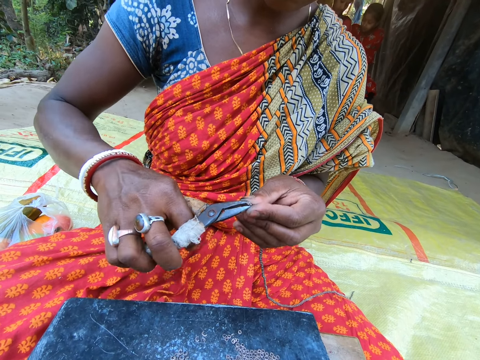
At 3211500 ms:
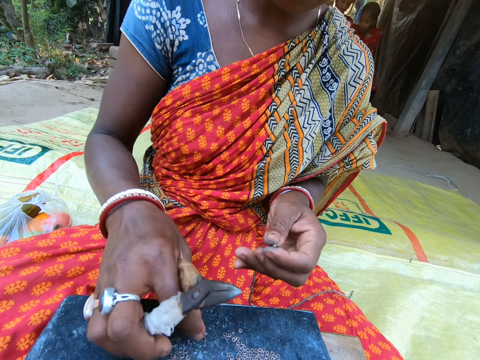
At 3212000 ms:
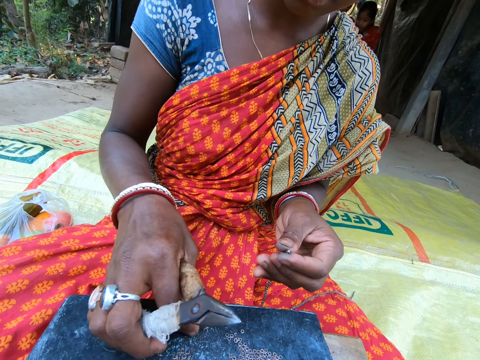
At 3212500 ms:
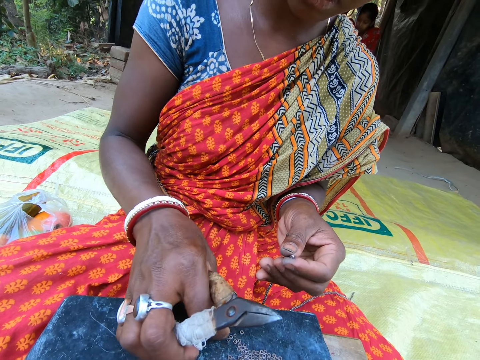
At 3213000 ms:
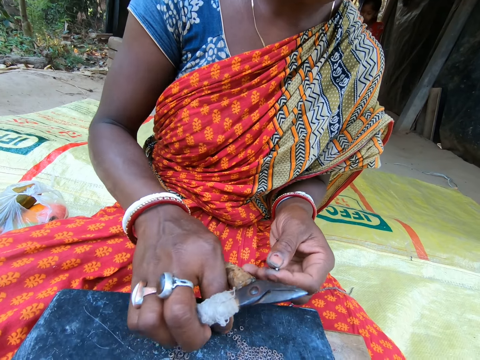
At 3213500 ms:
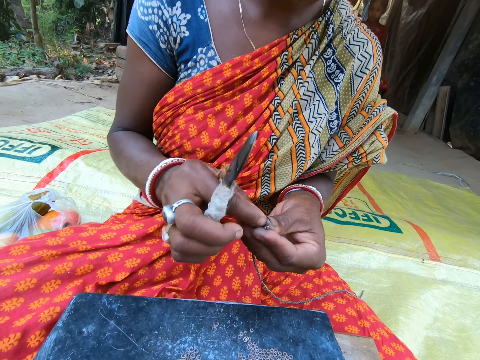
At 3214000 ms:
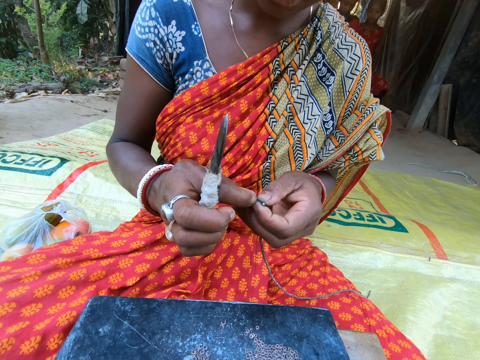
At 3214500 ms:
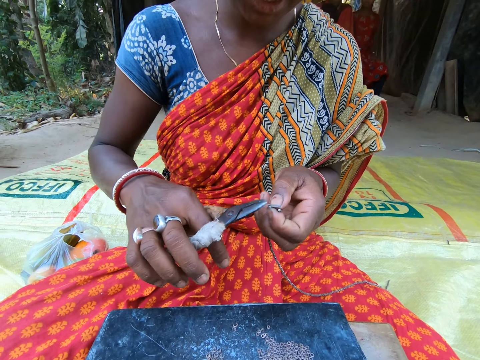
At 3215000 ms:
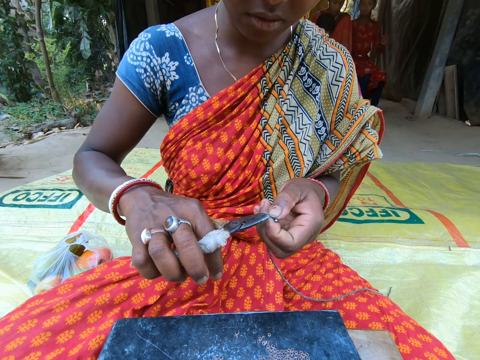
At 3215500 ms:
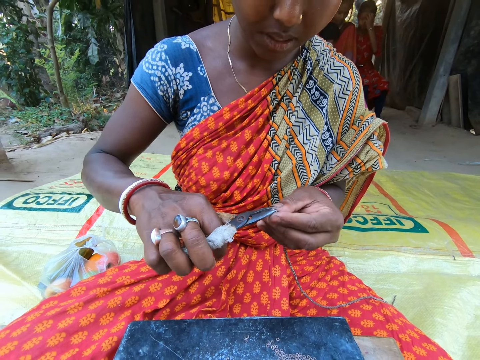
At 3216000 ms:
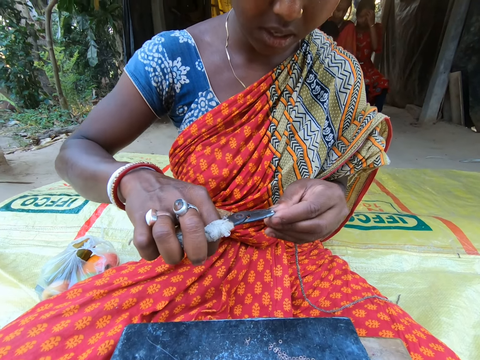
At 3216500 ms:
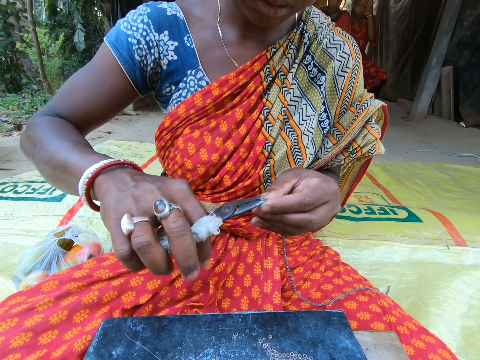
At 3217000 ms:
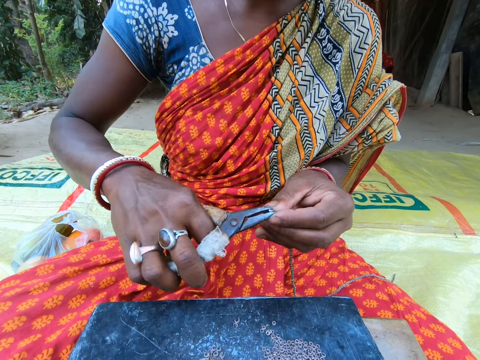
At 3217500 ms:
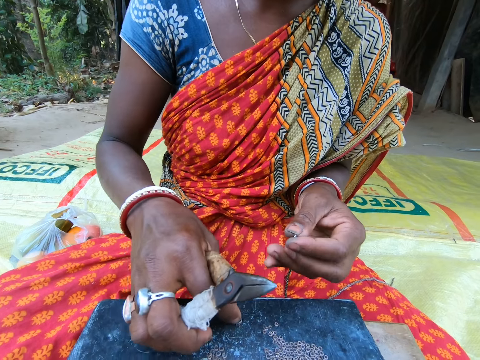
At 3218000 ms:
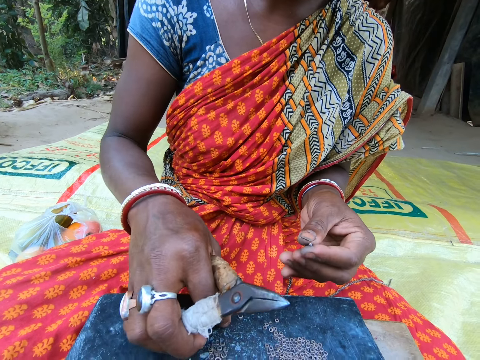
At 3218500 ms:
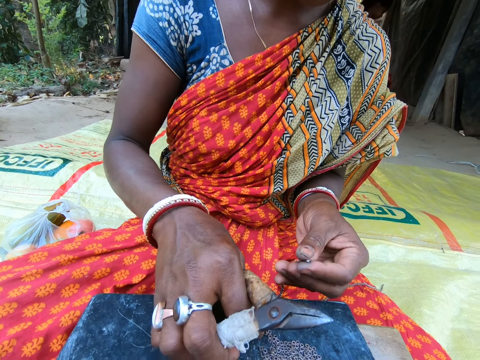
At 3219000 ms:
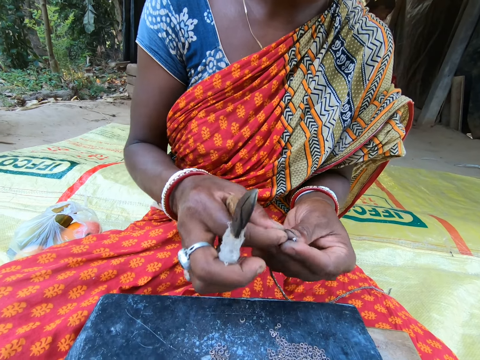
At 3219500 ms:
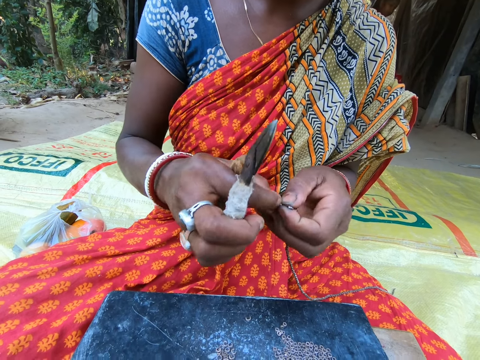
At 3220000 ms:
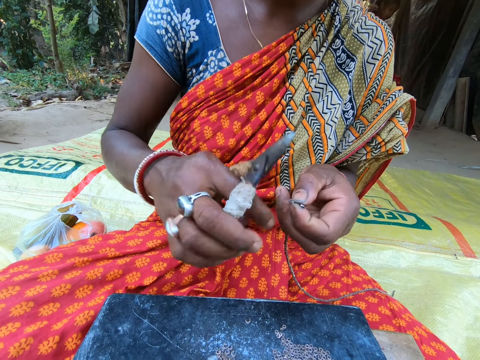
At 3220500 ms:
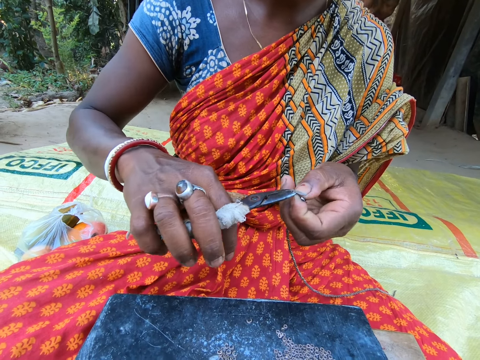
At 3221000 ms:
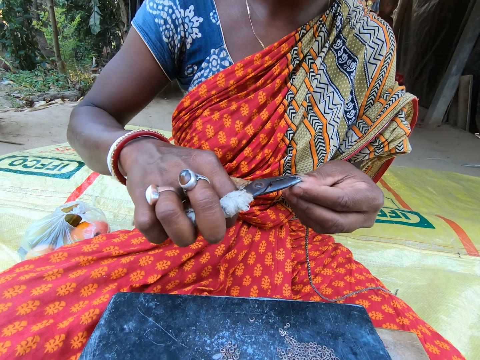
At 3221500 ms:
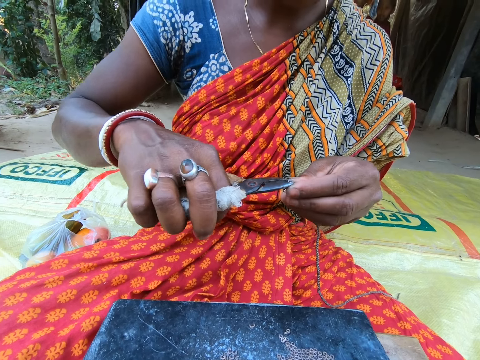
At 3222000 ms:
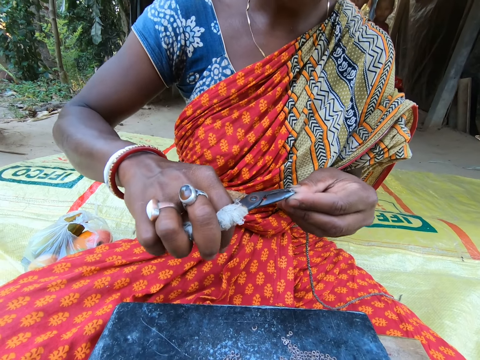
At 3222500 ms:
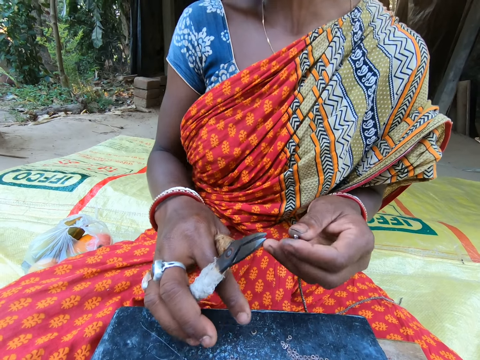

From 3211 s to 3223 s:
A woman takes a small steel from the plate on the sack on the floor with her right hand. The camera wearer converses with the woman. The woman attaches the small steel in her right hand to the chain in her left hand. The woman fixes something with the beads. The woman clips the small steel on the chain in her left hand with the plier in her right hand. The woman converses with the camera wearer. The woman takes a small steel from the plate on the sack on the floor with her right hand. The camera wearer looks at the woman. The woman attaches the bead in her right hand to the thread in her left hand. The woman takes the small steel in her left hand with the plier in her right hand. The woman clips the small steel on the thread in her left hand with the plier in her right hand. The woman fixes the beads.

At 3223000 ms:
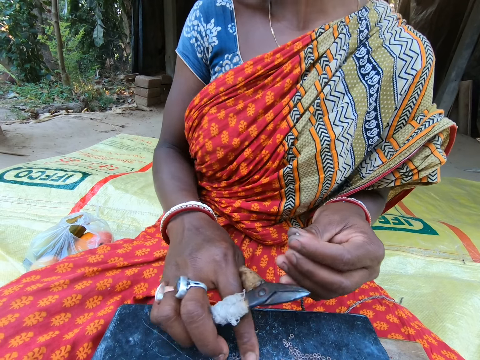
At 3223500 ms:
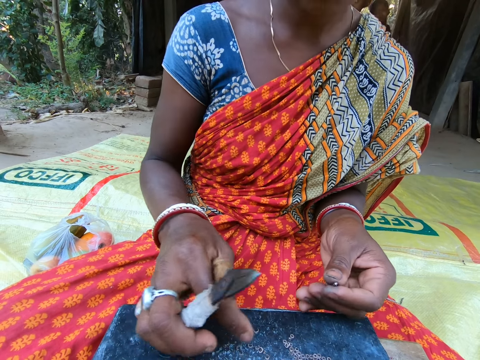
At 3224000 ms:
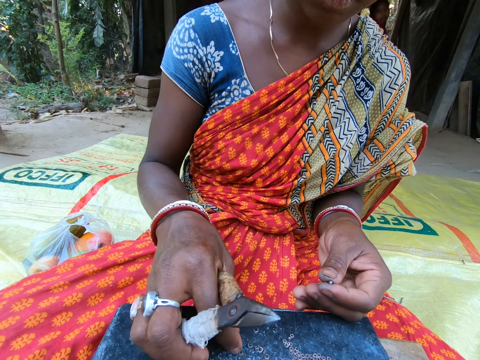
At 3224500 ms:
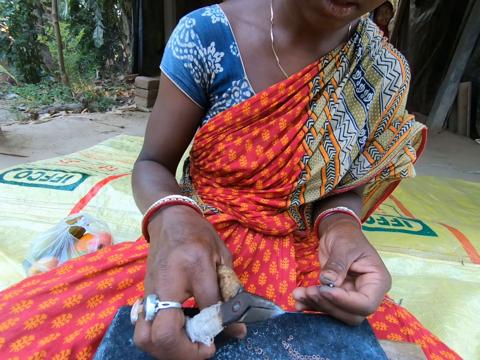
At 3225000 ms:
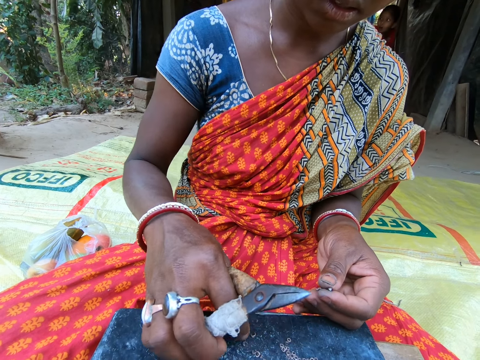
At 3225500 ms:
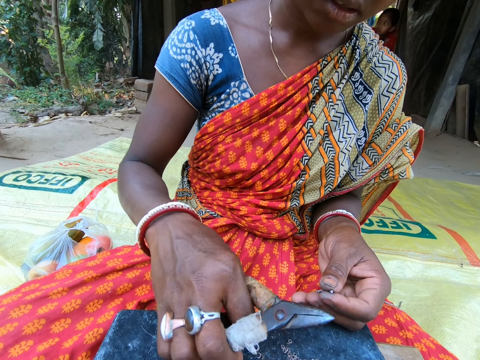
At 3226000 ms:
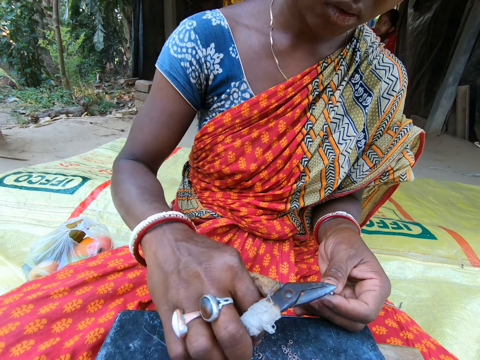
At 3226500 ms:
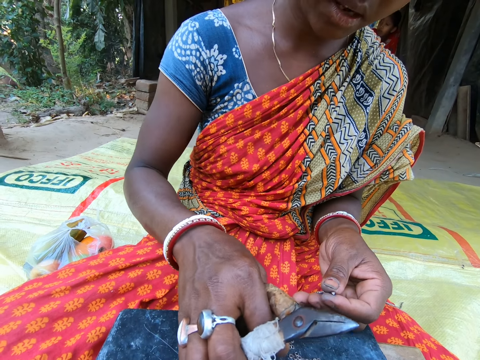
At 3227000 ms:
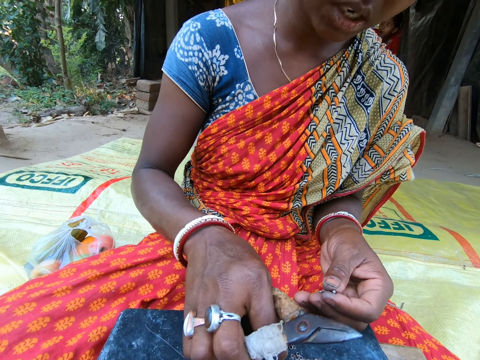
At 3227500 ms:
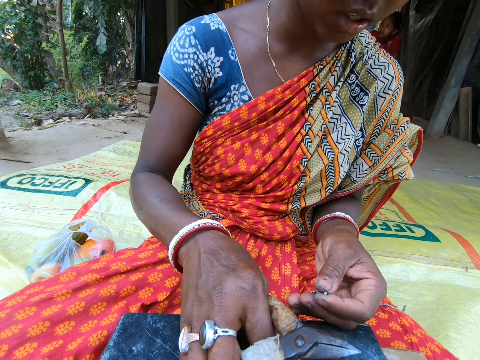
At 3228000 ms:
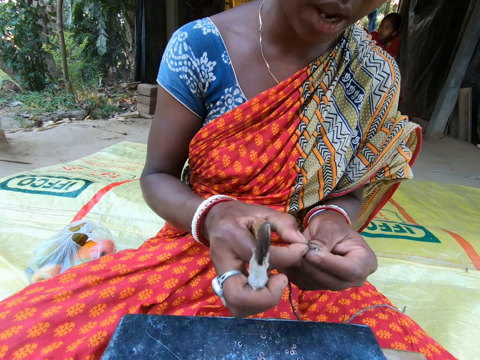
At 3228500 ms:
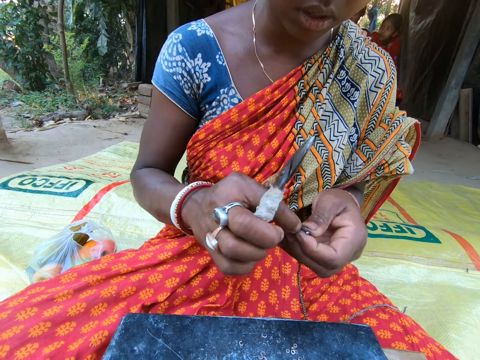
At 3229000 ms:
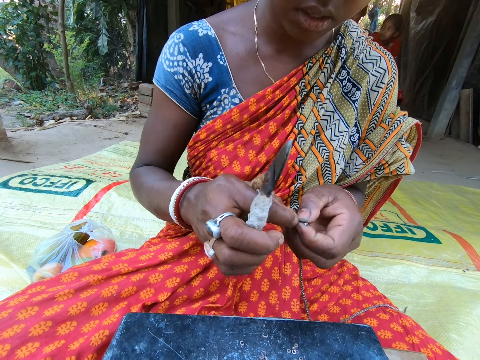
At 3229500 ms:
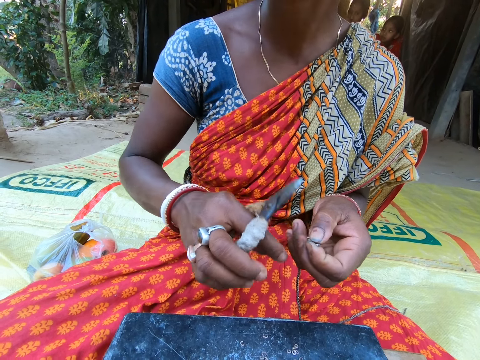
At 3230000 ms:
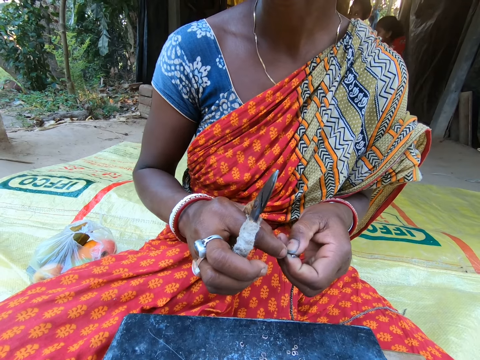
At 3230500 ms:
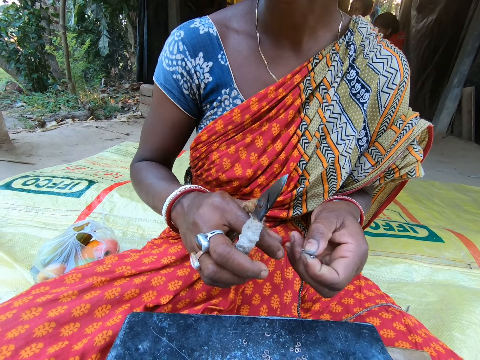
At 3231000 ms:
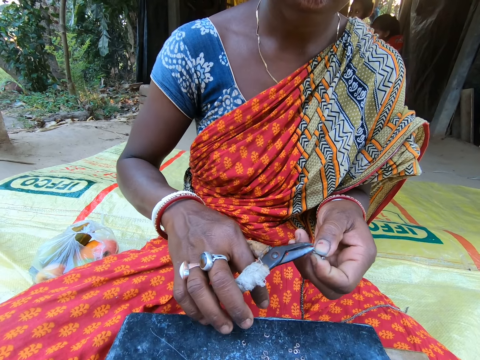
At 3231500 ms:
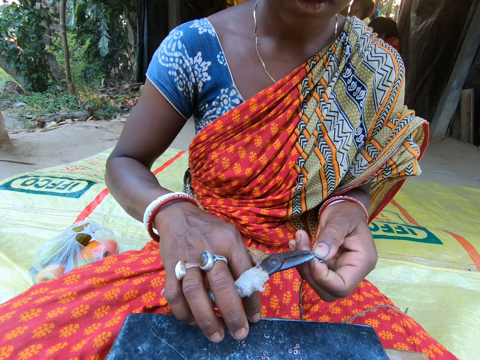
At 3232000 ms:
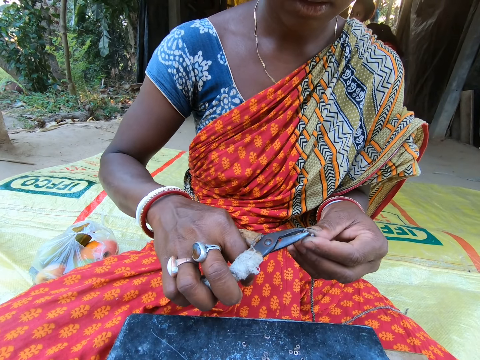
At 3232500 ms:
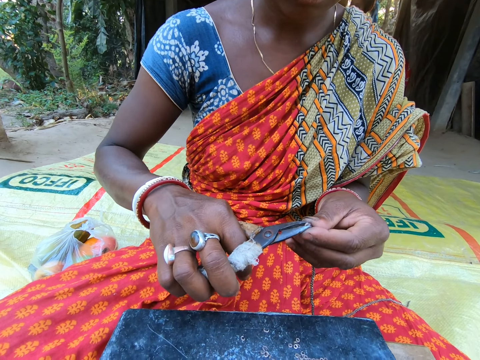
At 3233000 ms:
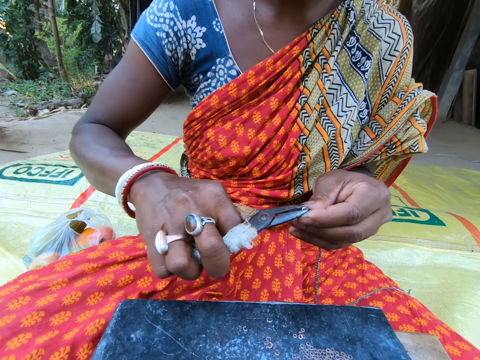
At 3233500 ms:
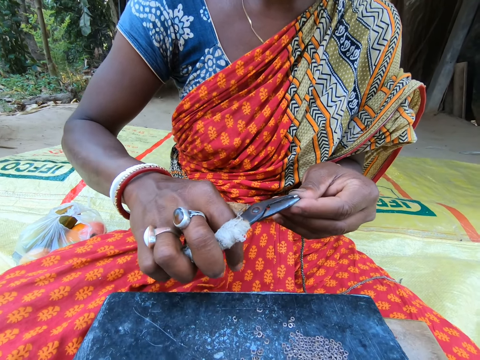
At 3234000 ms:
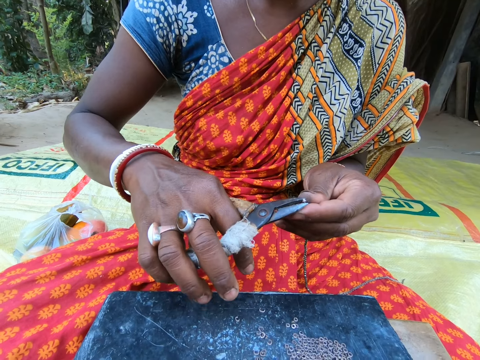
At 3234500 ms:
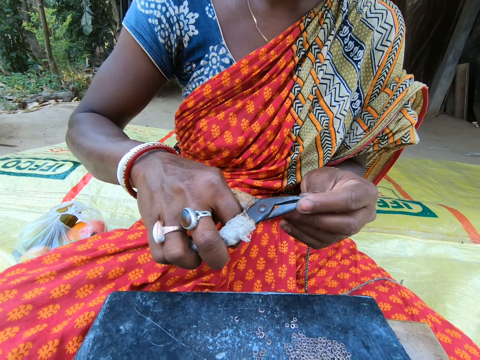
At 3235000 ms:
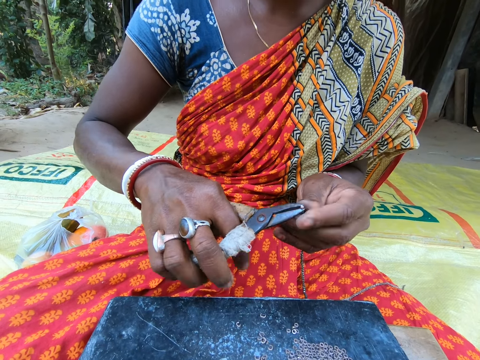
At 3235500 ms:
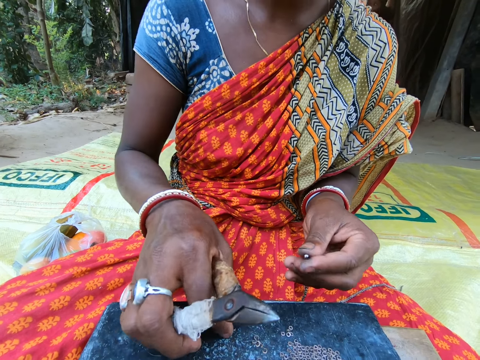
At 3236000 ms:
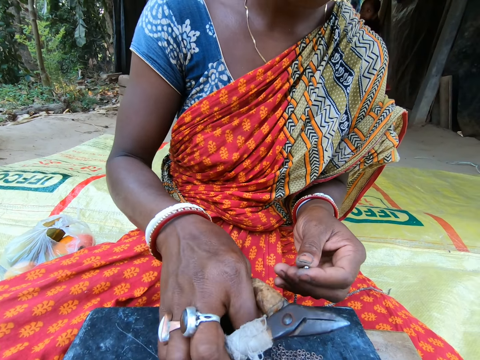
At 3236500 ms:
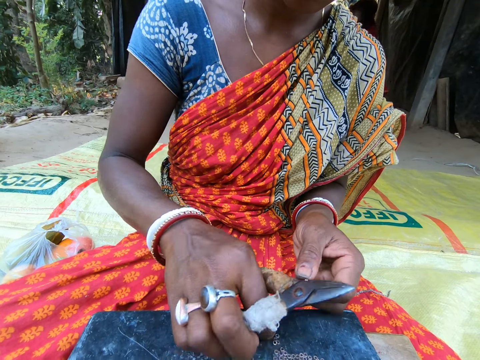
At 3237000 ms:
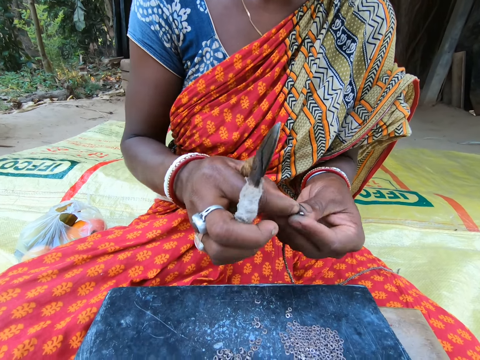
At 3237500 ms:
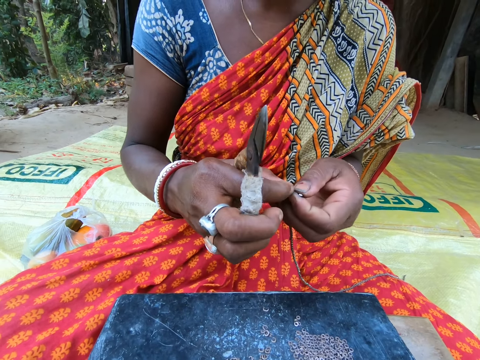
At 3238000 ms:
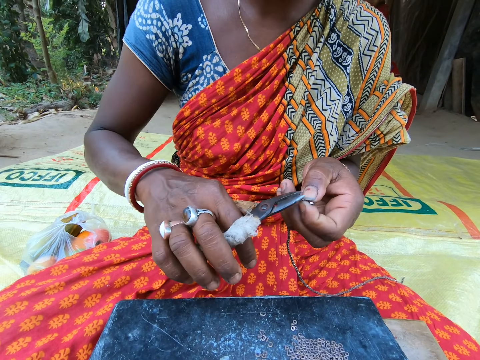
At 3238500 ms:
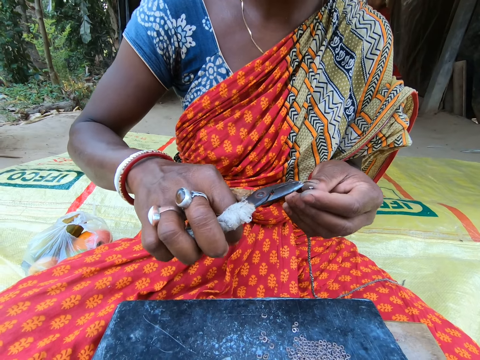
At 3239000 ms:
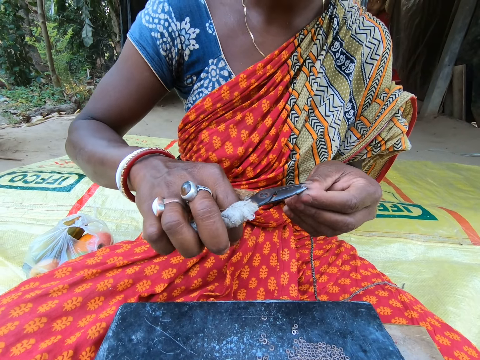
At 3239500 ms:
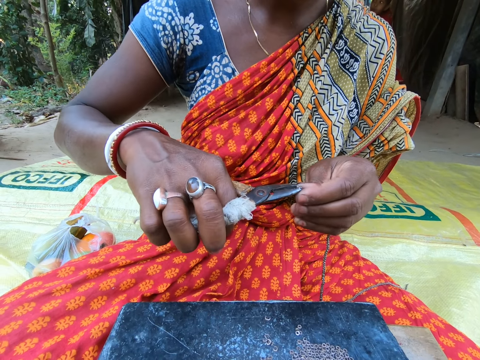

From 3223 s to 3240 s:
The camera wearer looks at a woman. They converse with the woman. The woman takes a small steel from the plate on the sack on the floor with her right hand. The woman converses with the camera wearer. The woman attaches the small steel in her right hand to the chain in her left hand. The woman looks around the compound. The woman takes the small steel in her left hand with the plier in her right hand. The camera wearer converses with the woman. The woman clips the small steel on the chain in her left hand with the plier in her right hand. The woman fixes something. The woman takes a small steel from the plate on the sack on the floor with her right hand. The woman attaches the small steel in her right hand to the chain in her left hand. The camera wearer fixes the bead. The woman takes the small steel in her left hand with the plier in her right hand. The camera wearer looks at the woman. The woman clips the small steel on the chain in her left hand with the plier in her right hand.
